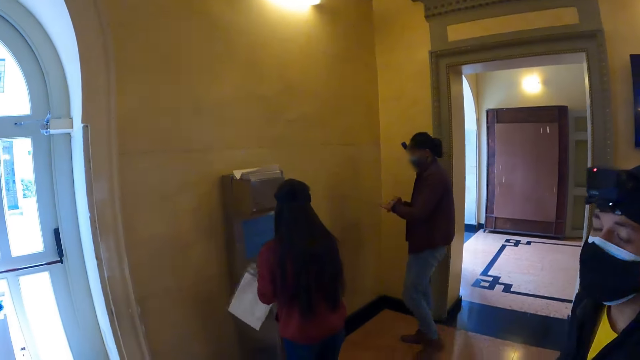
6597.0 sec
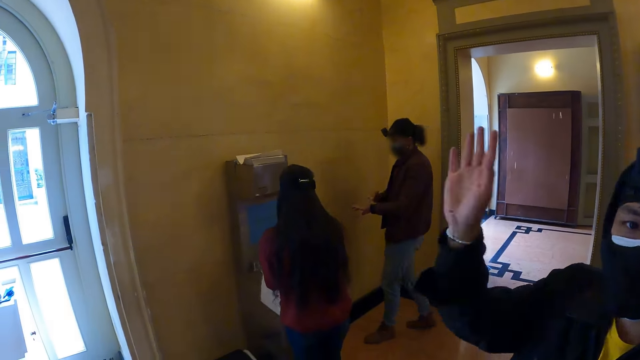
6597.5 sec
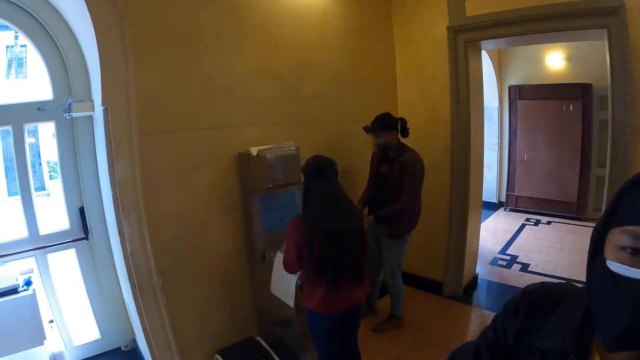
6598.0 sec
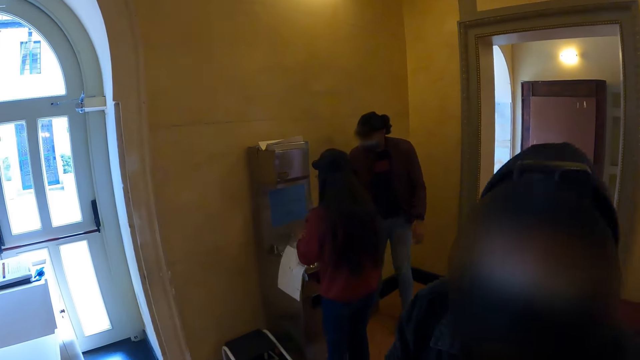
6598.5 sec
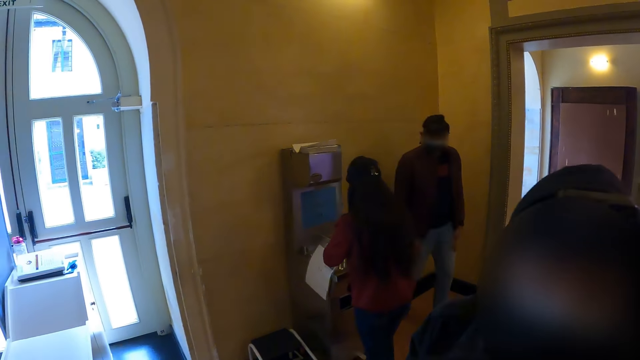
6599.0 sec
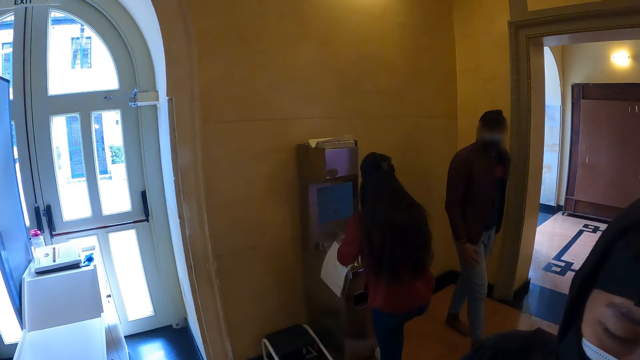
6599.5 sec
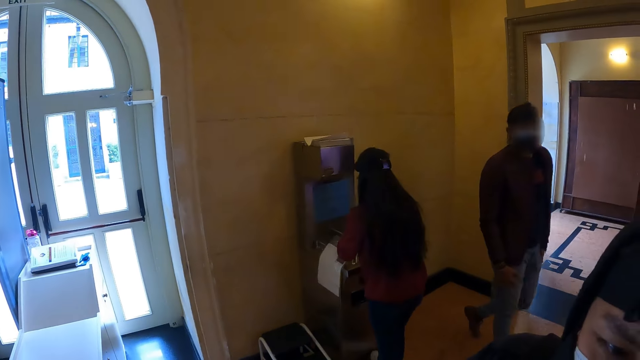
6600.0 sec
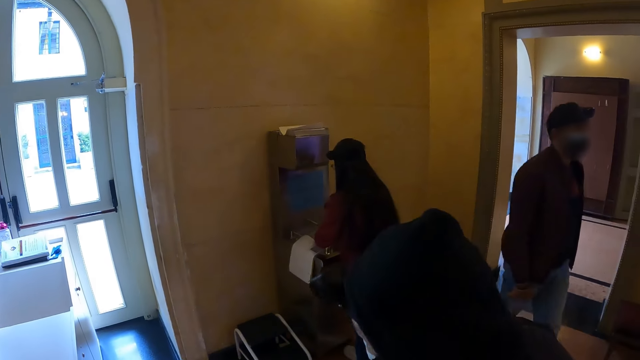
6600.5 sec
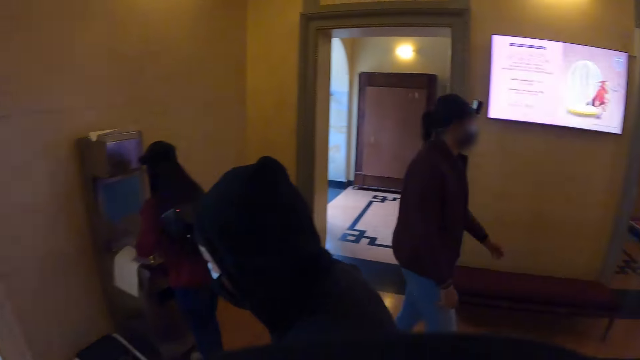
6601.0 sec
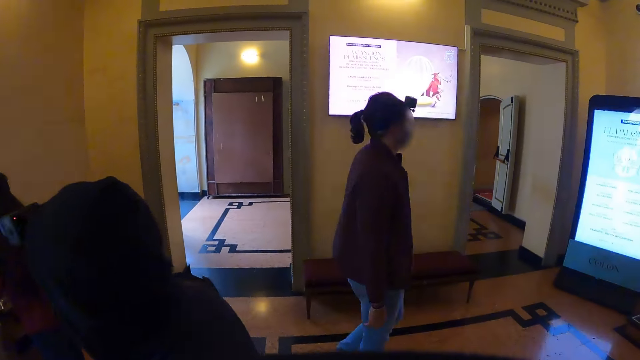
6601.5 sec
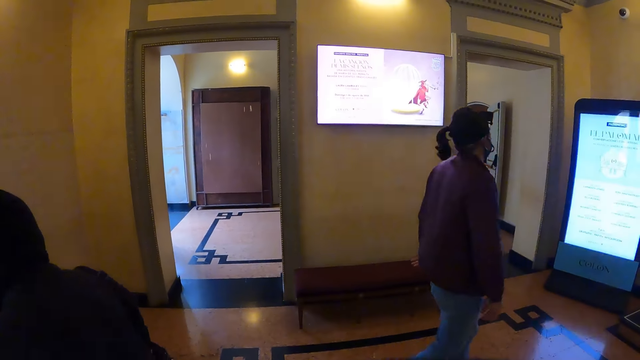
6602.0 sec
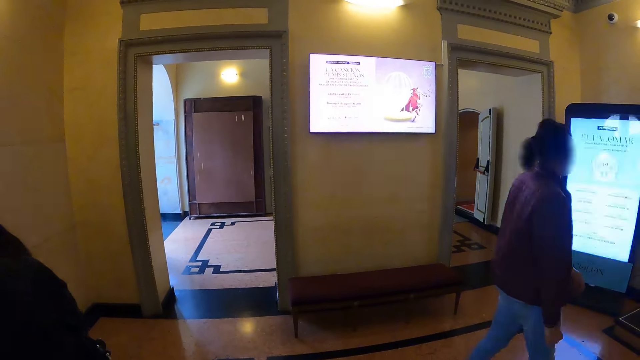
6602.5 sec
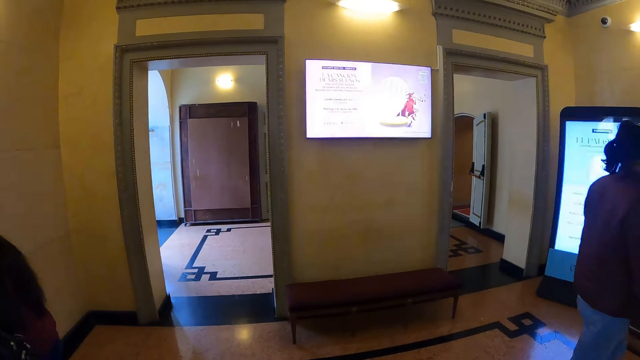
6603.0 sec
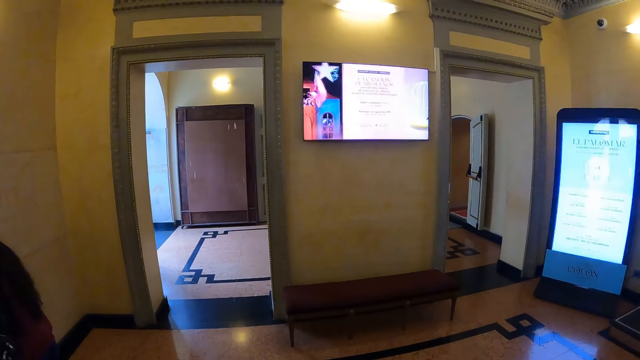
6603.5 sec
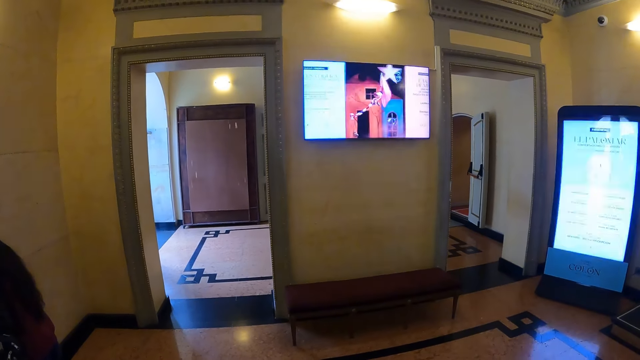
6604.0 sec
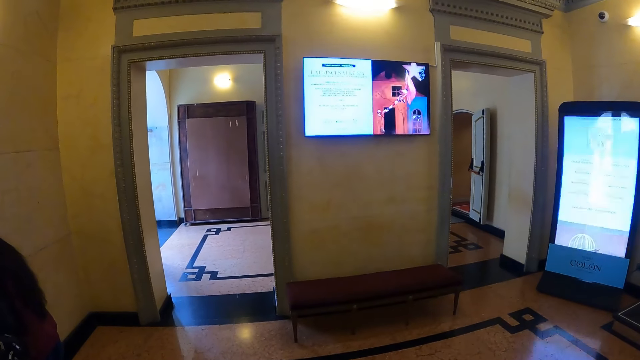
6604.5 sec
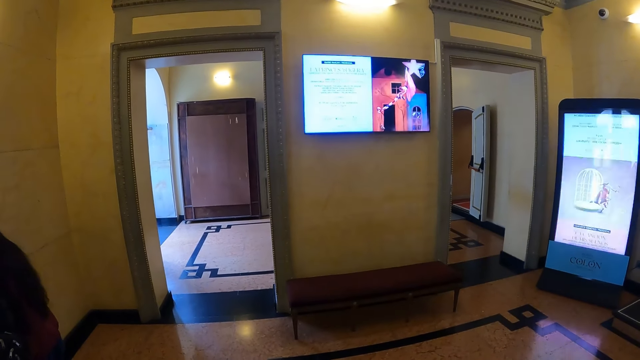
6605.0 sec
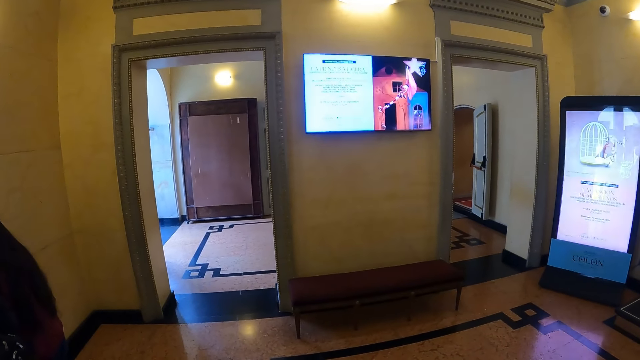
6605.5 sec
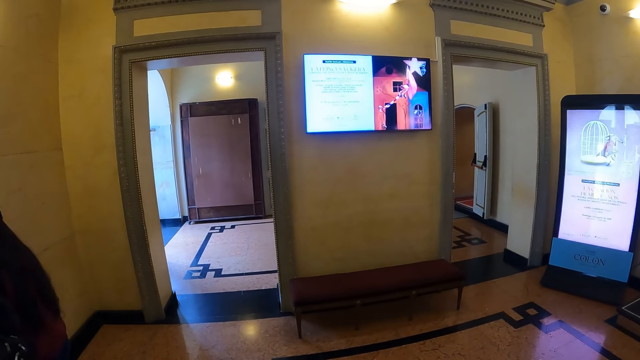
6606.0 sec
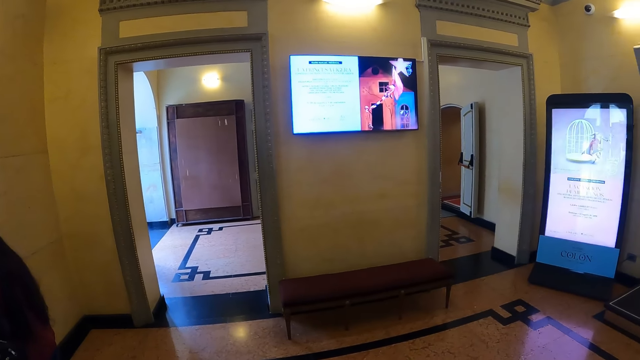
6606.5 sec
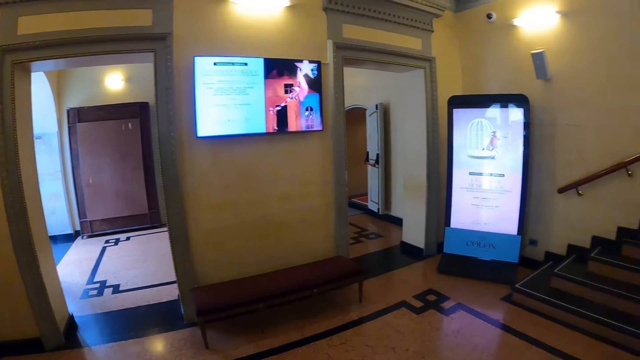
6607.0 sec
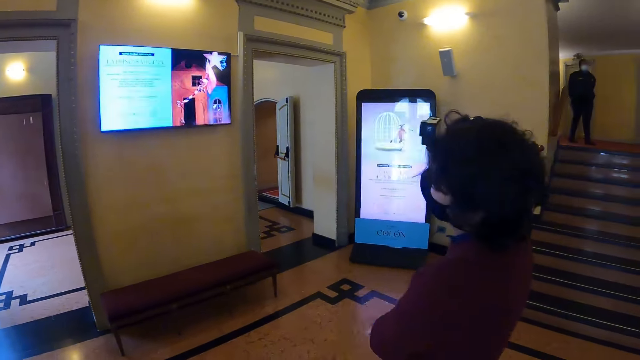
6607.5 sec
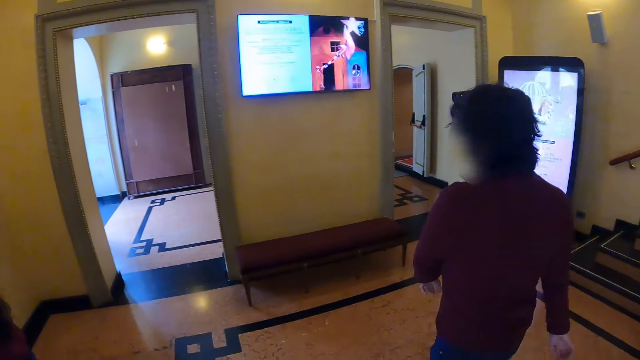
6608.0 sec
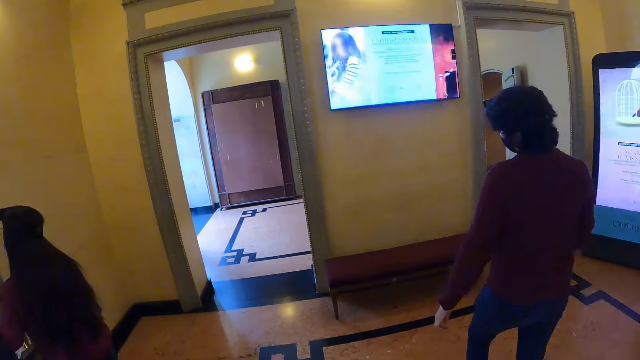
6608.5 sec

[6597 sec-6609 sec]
The man drops the paper towel in a bin.

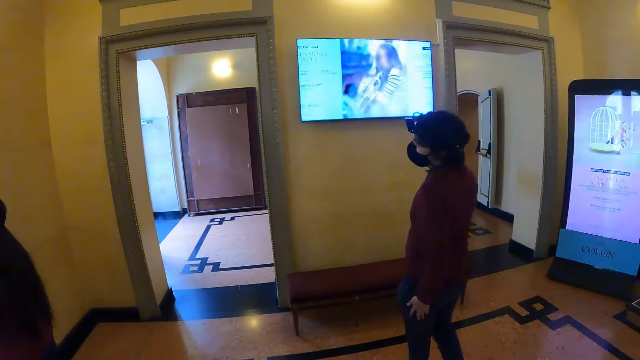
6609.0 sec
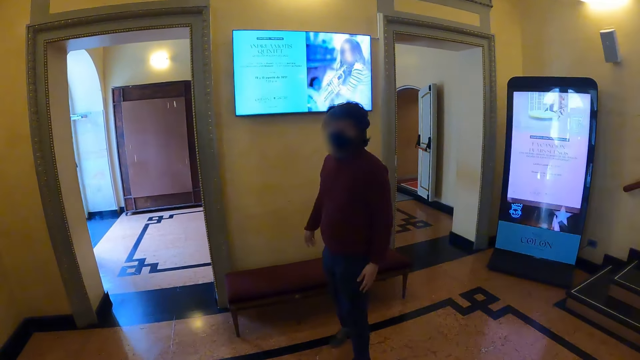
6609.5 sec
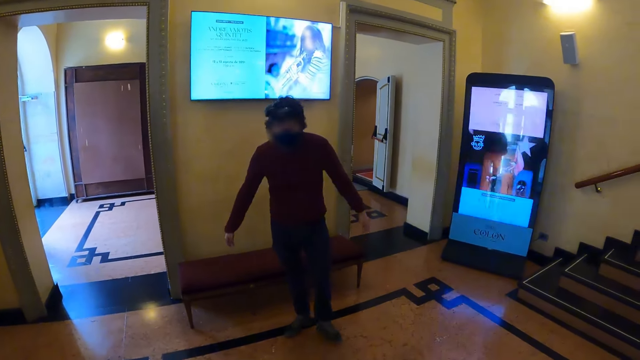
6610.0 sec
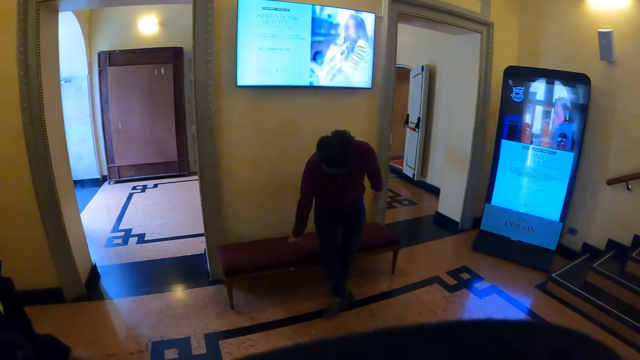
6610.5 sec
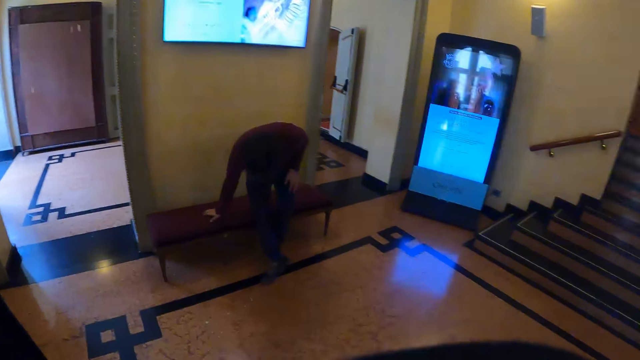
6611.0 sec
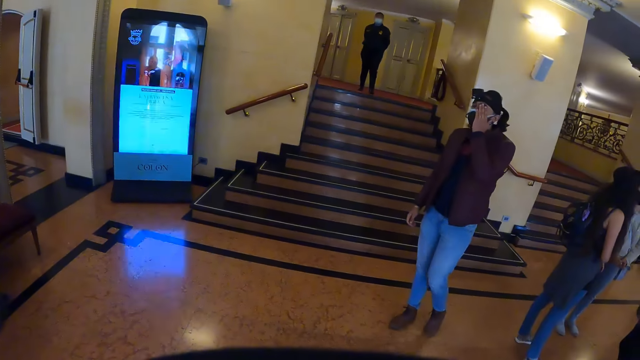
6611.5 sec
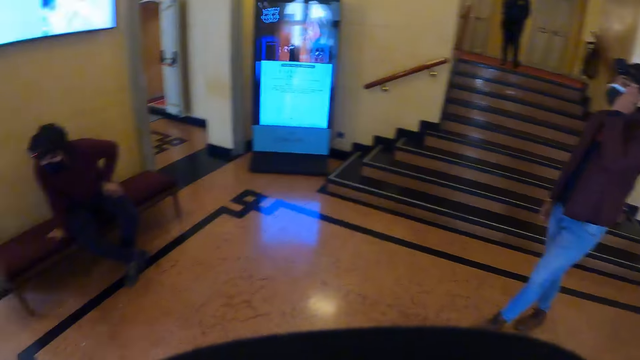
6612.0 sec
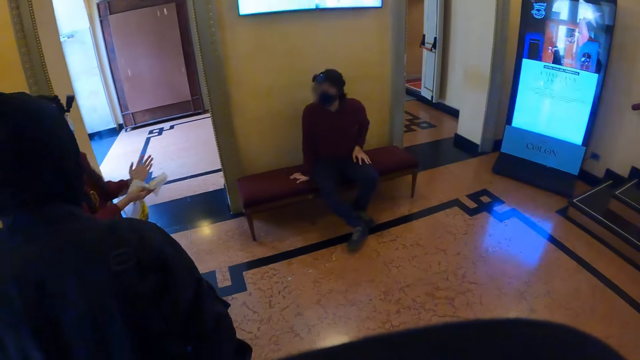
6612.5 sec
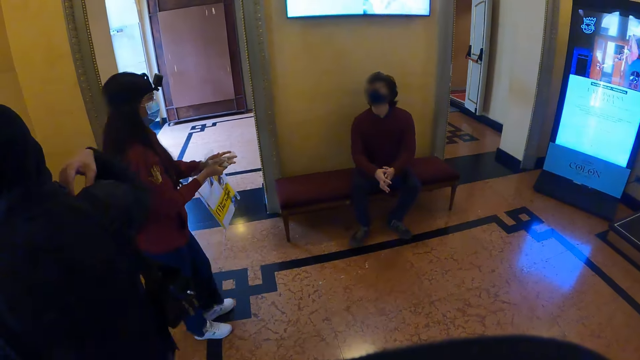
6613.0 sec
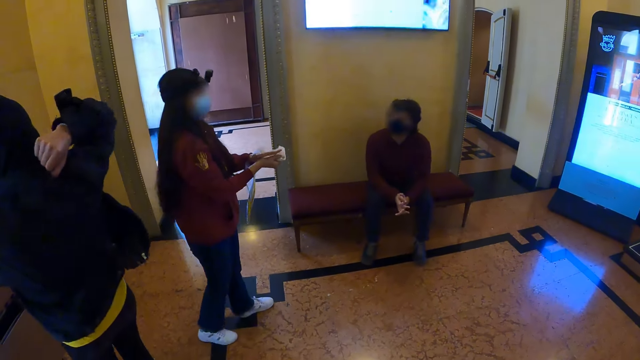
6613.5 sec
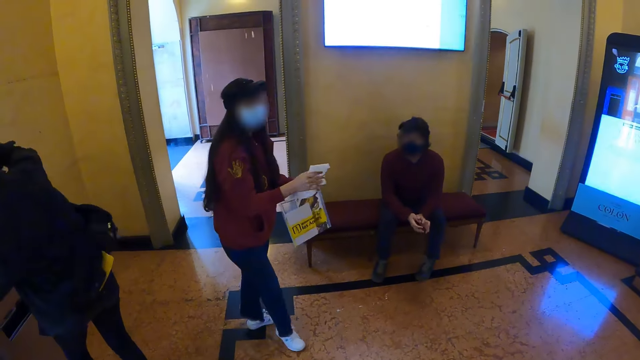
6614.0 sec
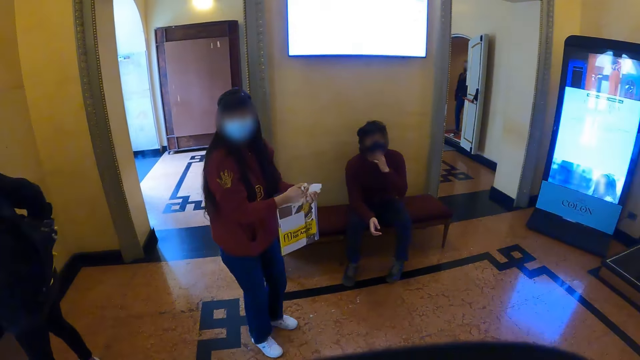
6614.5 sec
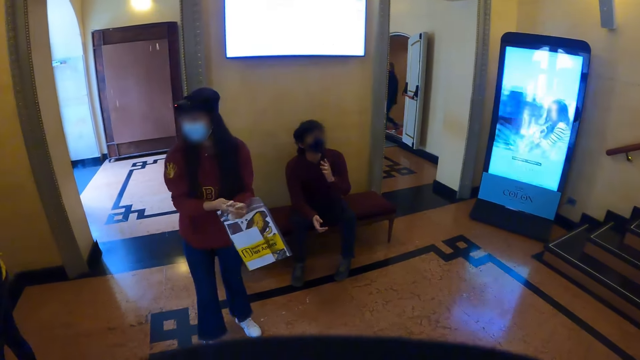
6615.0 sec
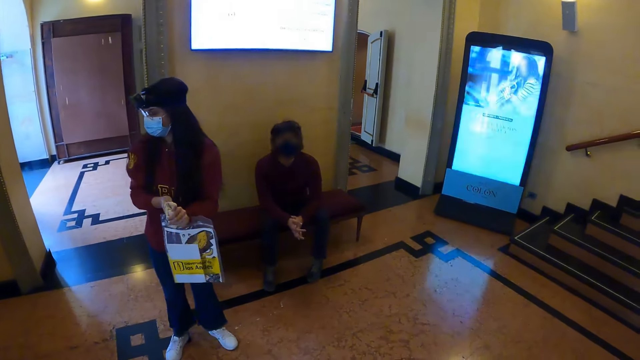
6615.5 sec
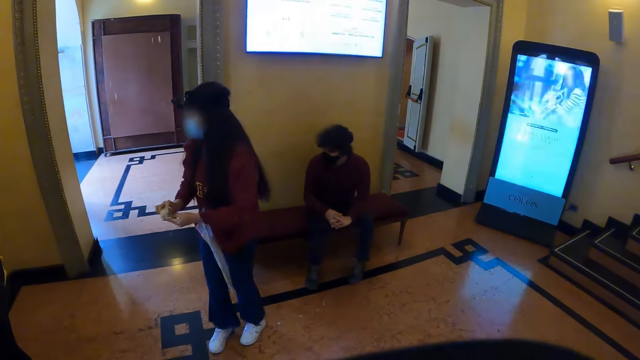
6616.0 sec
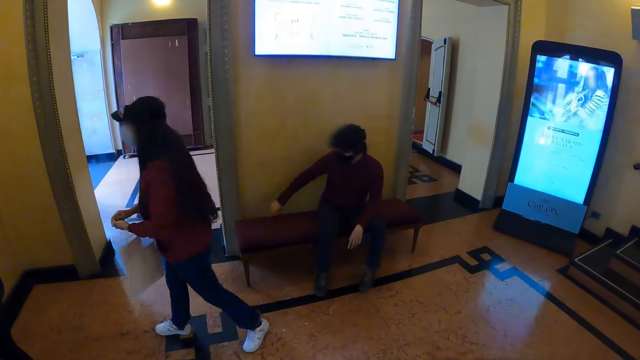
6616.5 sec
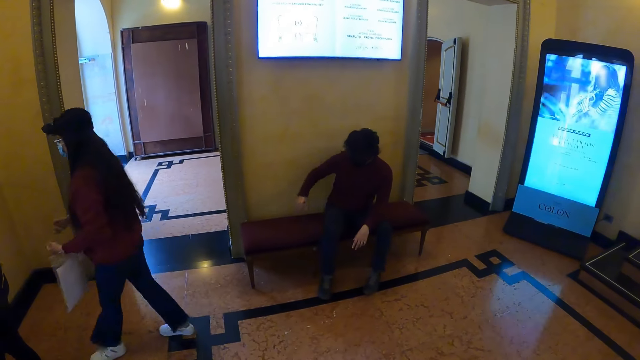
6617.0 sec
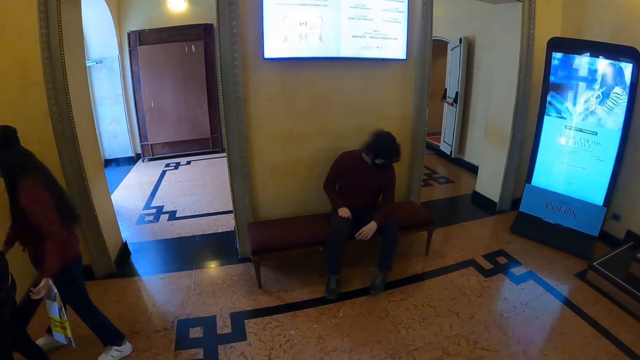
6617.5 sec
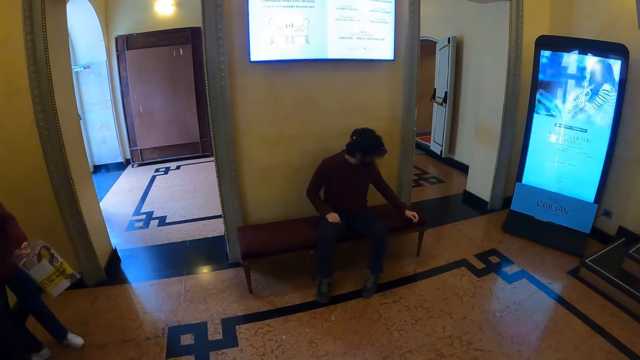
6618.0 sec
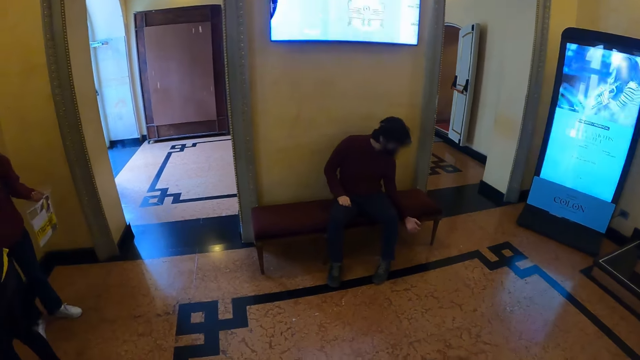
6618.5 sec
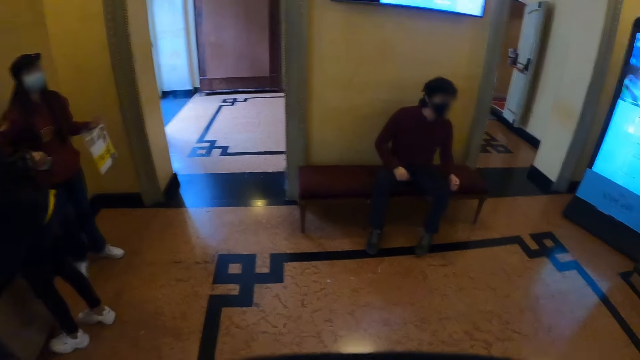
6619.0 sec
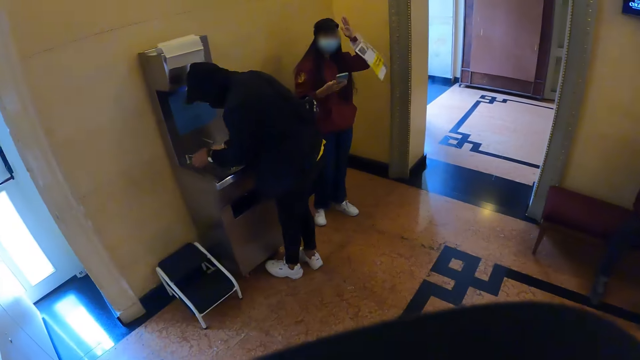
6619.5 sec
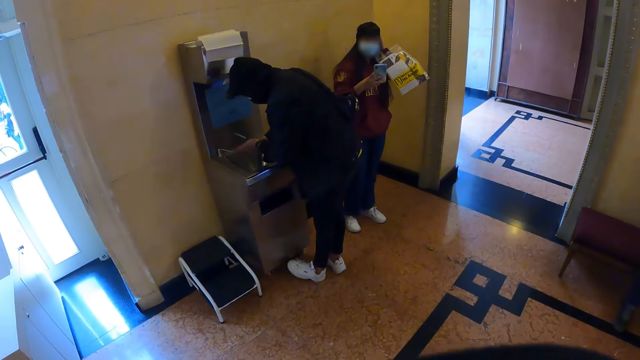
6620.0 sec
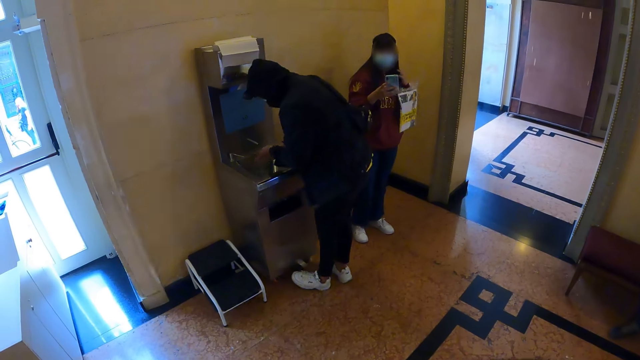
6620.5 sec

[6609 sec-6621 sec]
Another man sits on a bench. The woman dries hands with a paper towel. The woman drops the paper towel in the bin.
